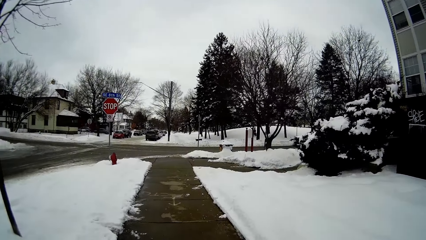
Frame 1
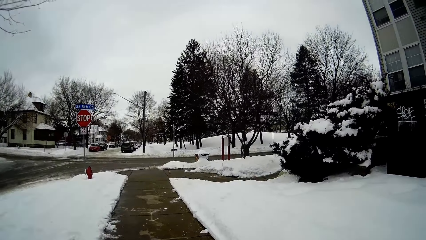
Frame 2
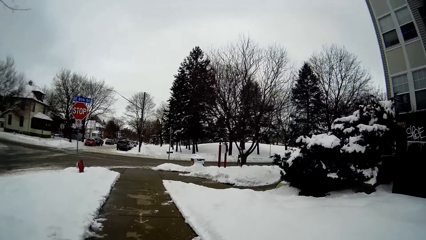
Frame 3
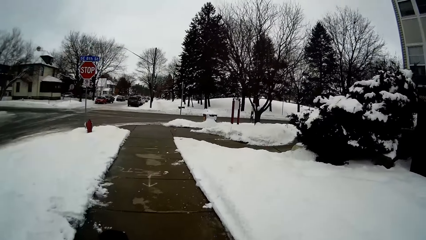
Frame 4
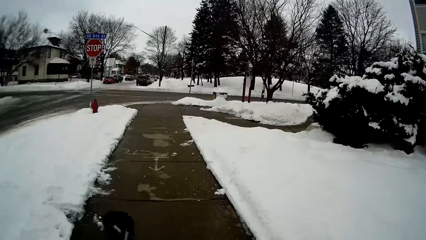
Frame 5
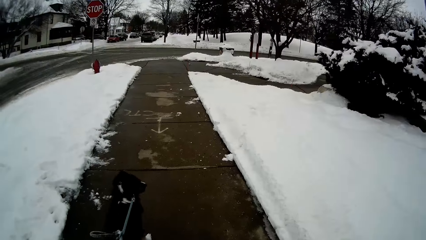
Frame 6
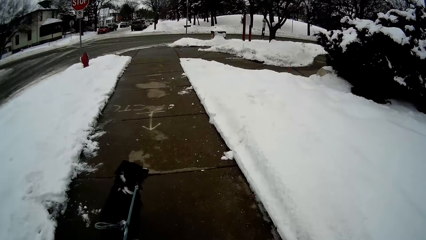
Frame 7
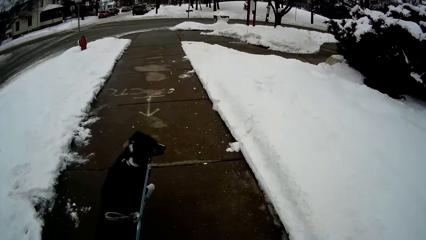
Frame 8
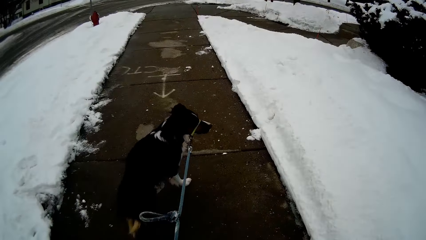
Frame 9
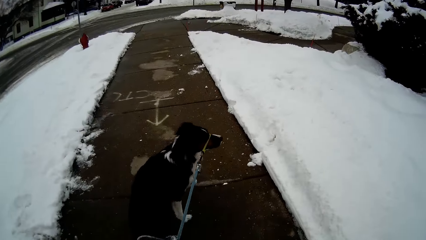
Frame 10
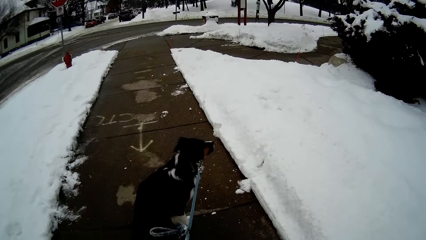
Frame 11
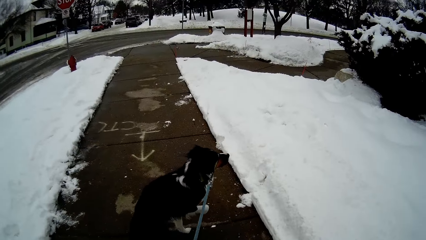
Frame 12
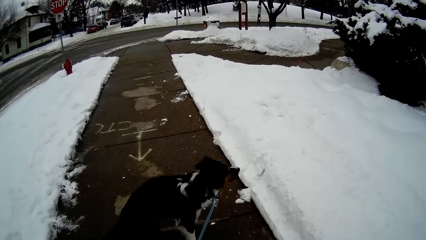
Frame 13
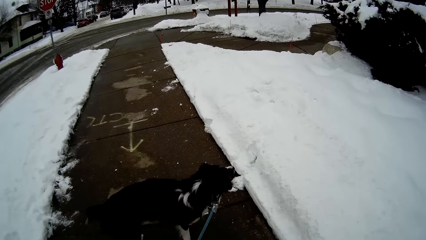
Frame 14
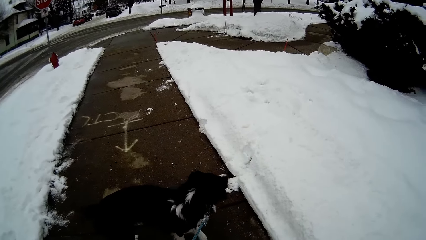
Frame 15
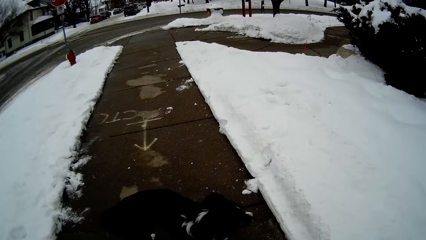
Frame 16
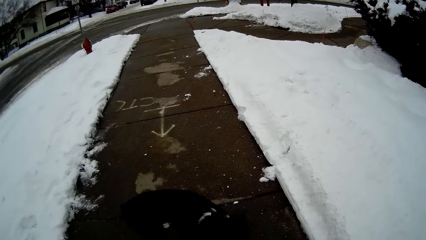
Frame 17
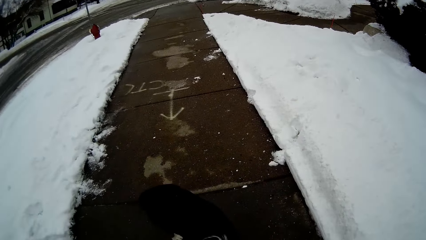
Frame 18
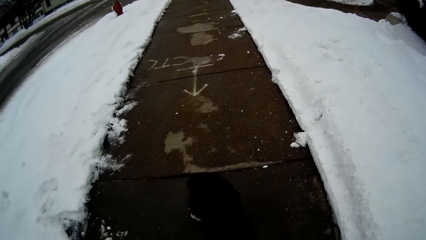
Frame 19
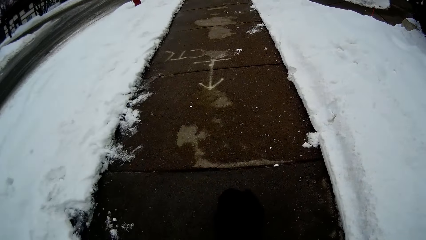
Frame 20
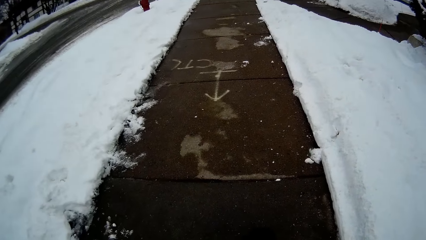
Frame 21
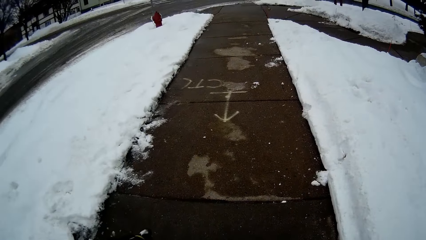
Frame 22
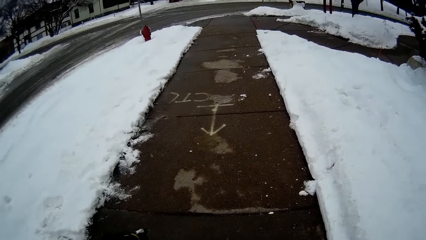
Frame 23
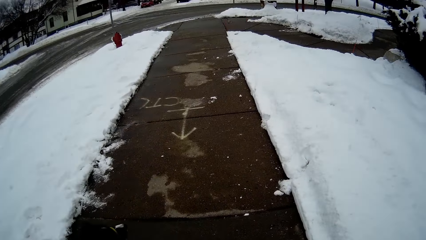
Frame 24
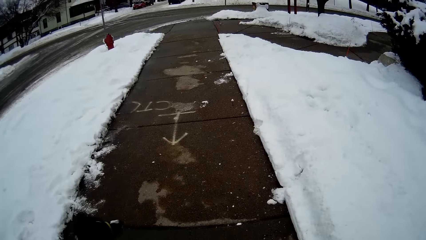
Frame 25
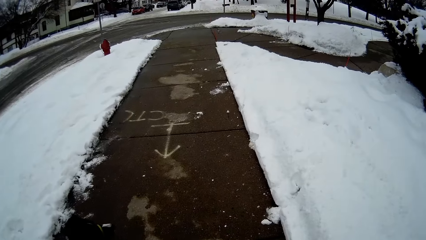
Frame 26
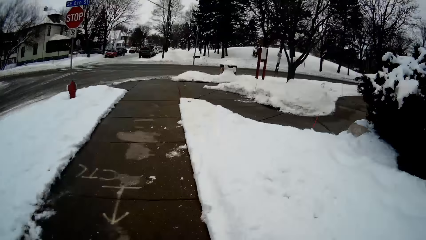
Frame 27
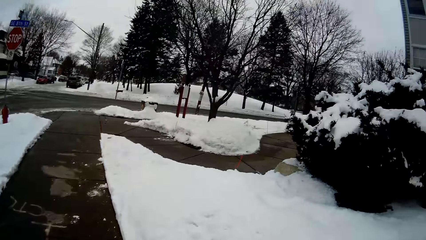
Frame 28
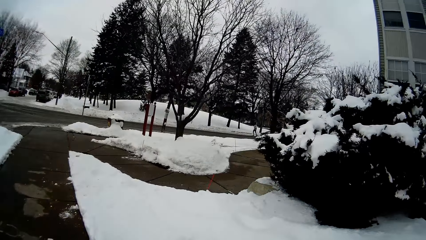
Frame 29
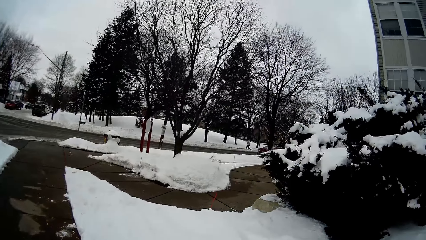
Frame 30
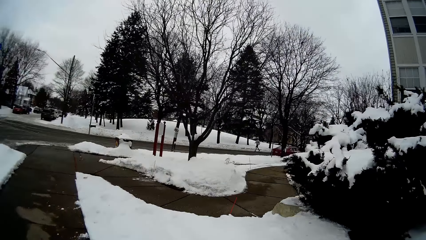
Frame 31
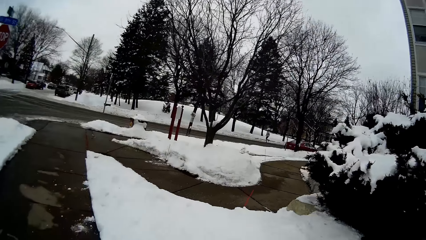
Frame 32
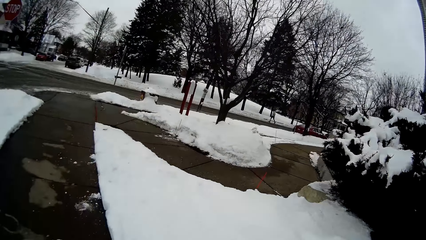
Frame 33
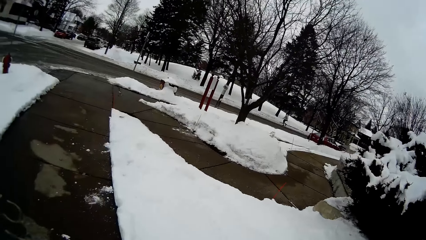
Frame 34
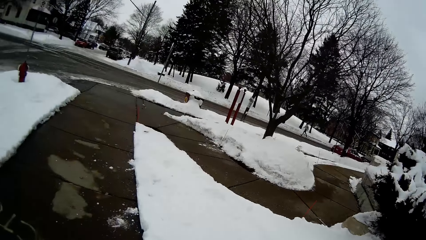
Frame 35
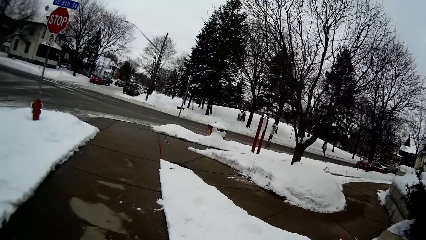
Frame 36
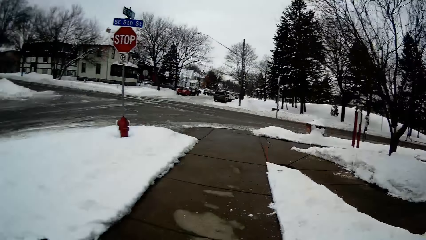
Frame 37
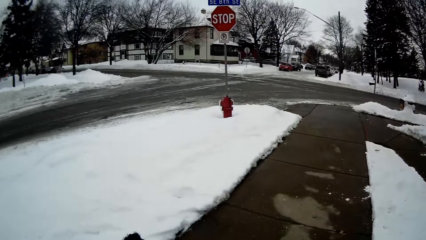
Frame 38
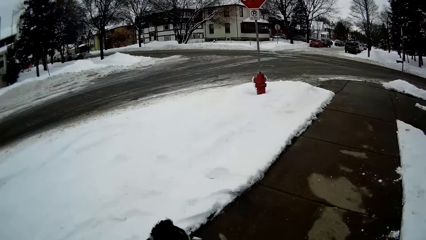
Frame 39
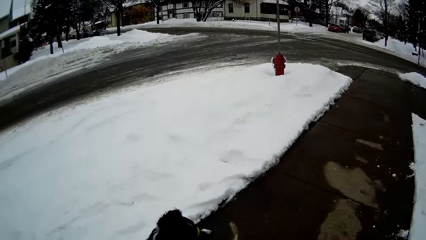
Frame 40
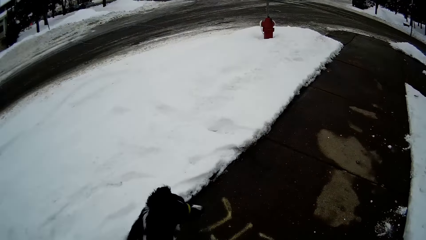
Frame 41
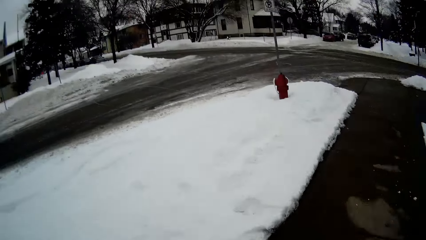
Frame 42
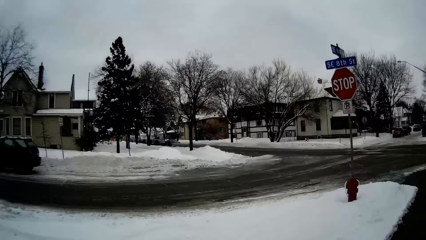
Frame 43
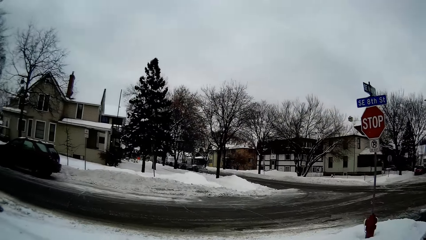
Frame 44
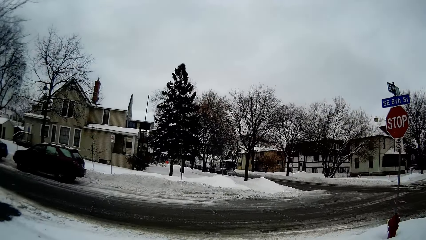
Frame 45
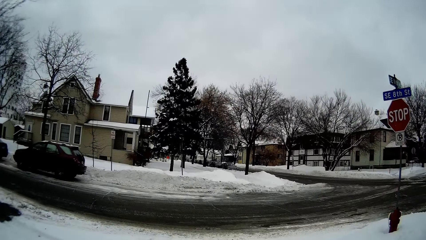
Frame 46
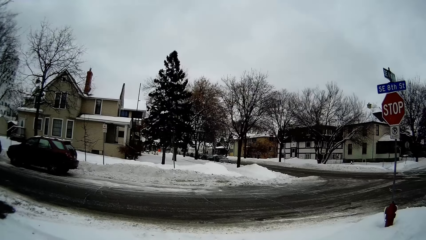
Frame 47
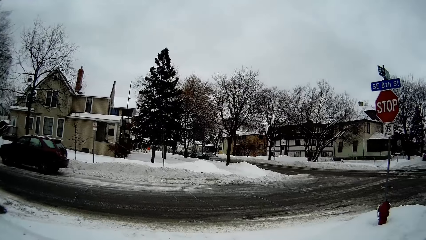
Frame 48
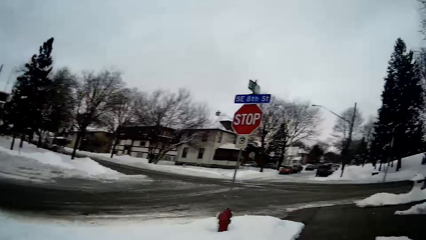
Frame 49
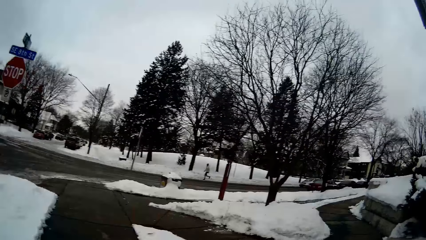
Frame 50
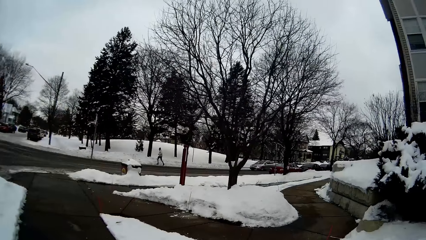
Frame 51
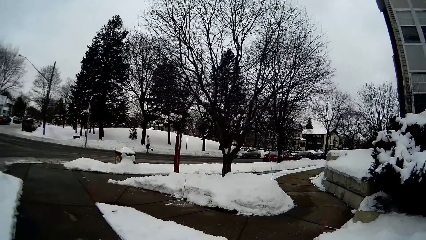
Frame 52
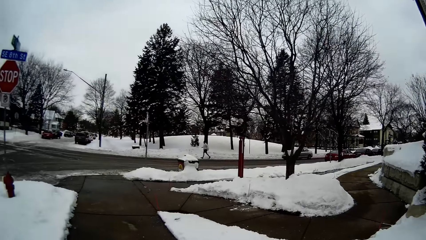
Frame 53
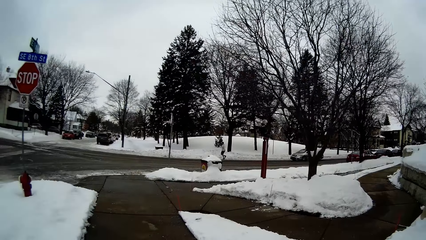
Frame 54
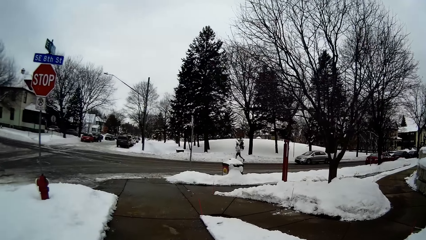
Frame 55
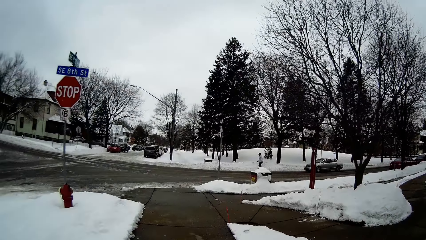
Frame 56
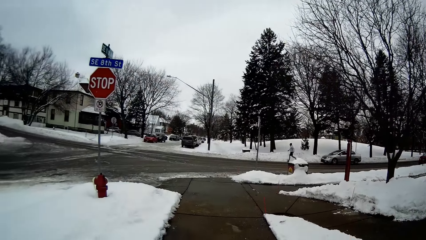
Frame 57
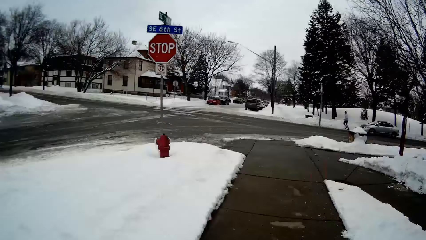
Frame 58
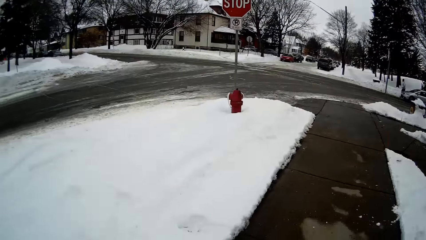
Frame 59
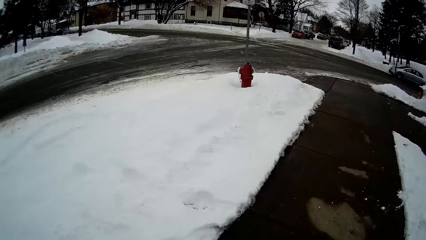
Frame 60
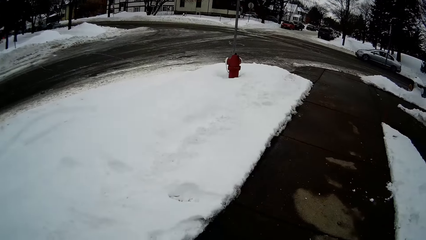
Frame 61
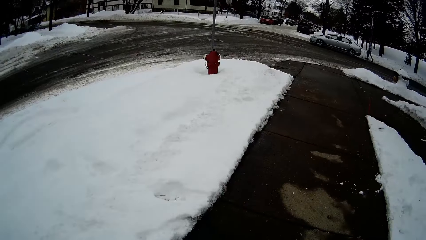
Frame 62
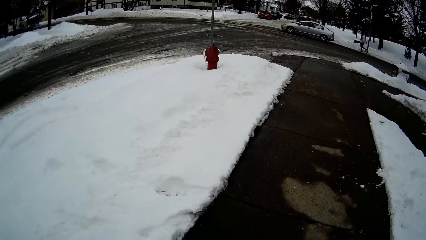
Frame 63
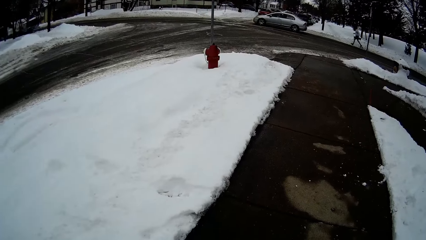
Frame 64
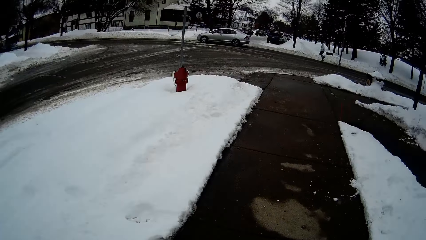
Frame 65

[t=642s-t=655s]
The camera wearer looks around.
